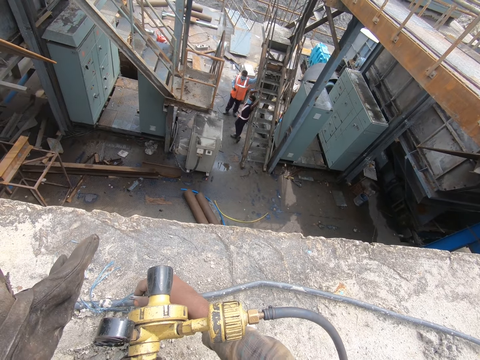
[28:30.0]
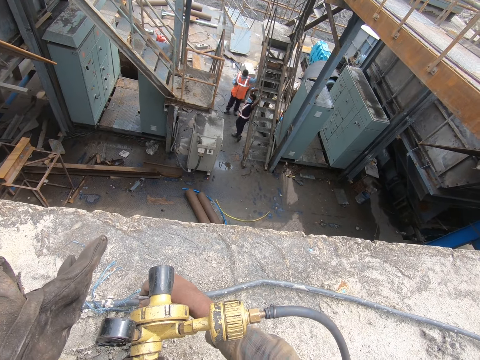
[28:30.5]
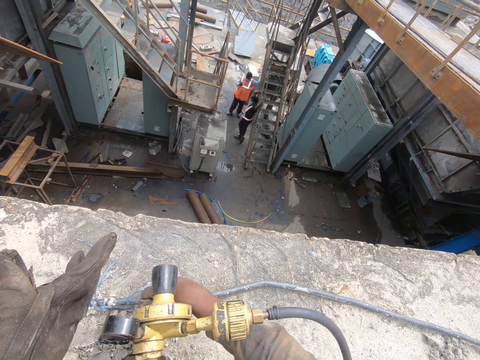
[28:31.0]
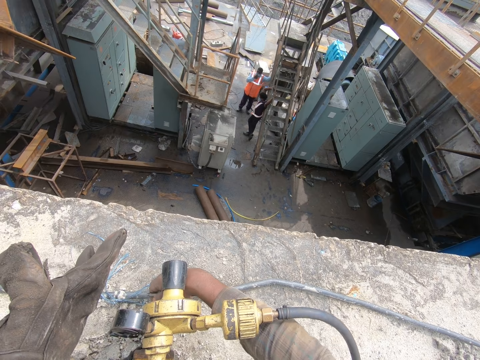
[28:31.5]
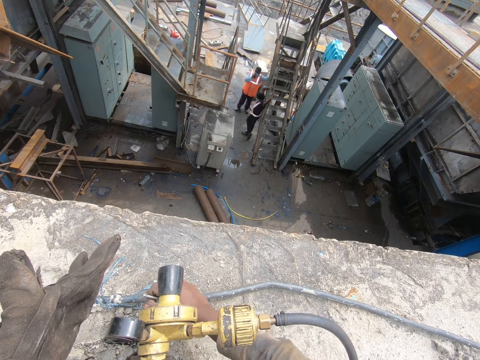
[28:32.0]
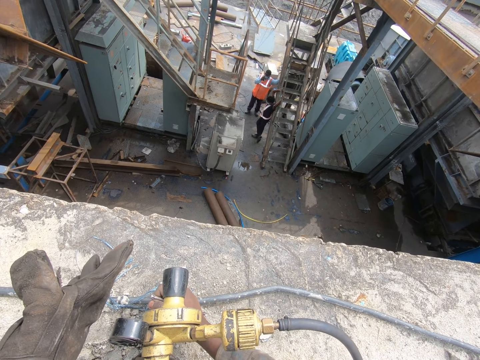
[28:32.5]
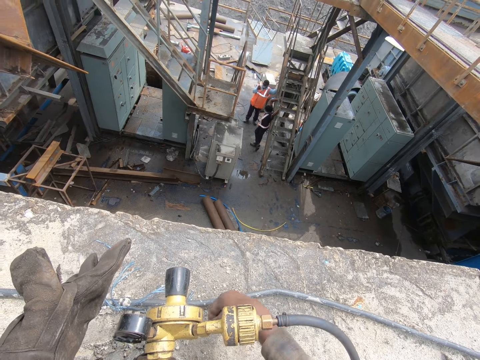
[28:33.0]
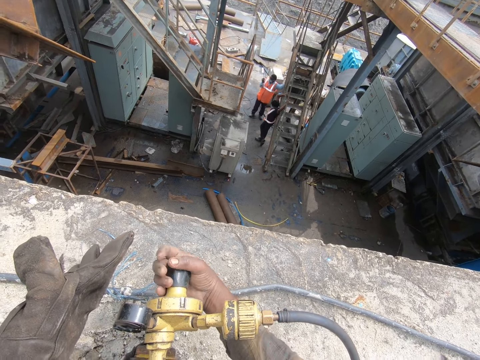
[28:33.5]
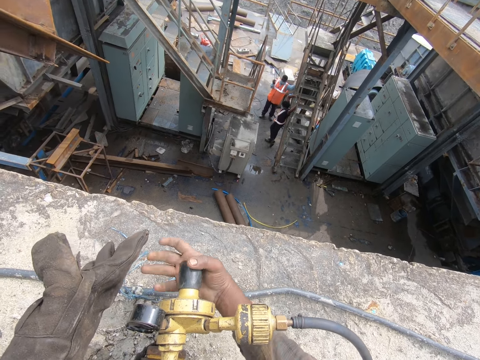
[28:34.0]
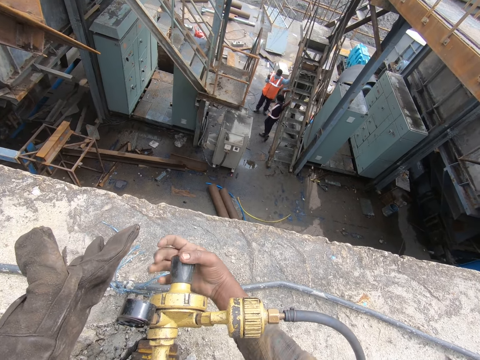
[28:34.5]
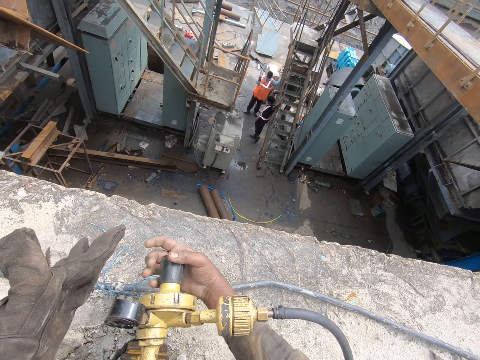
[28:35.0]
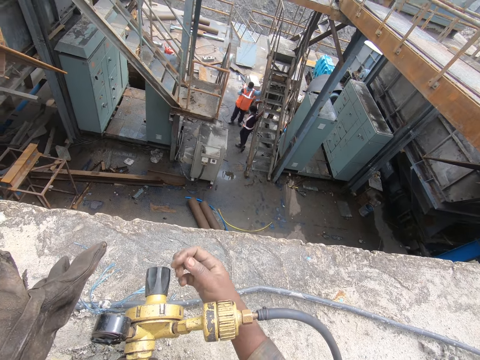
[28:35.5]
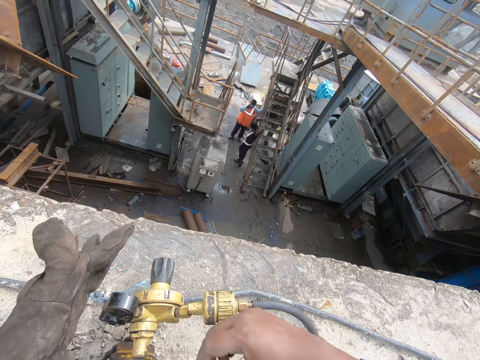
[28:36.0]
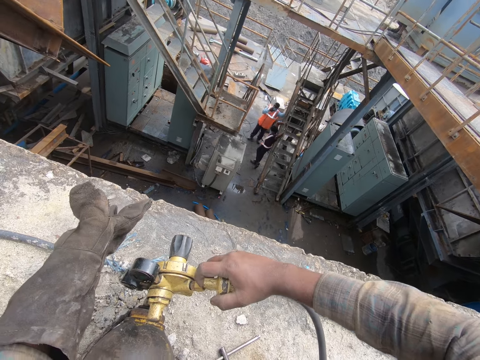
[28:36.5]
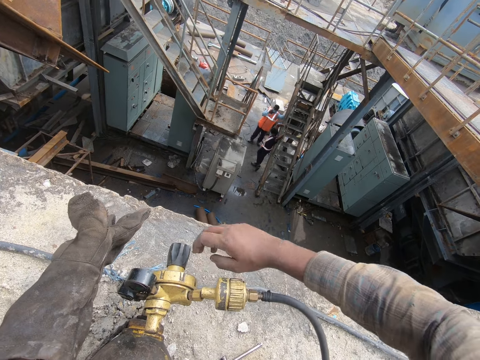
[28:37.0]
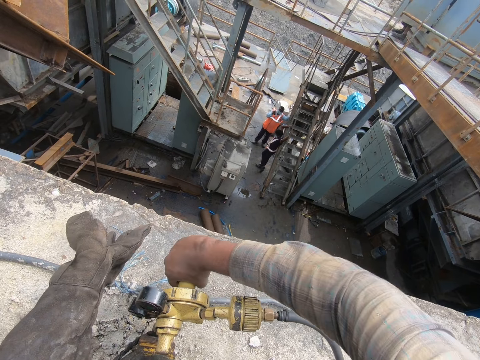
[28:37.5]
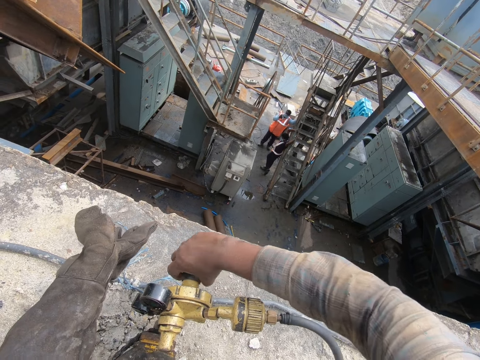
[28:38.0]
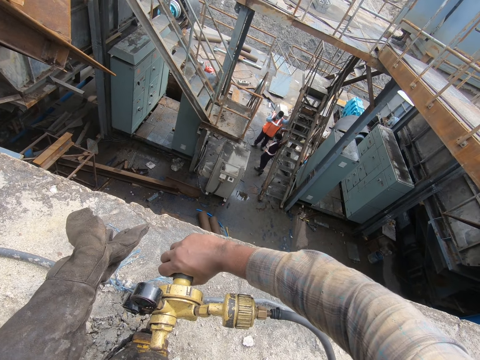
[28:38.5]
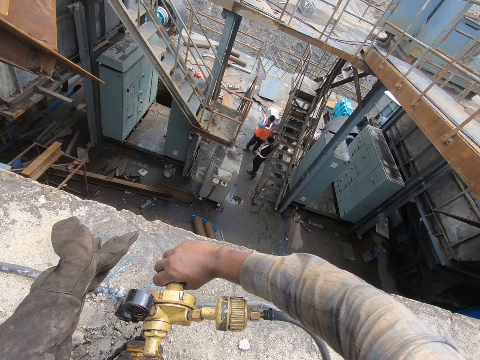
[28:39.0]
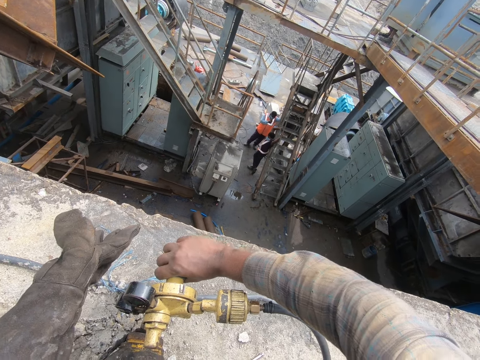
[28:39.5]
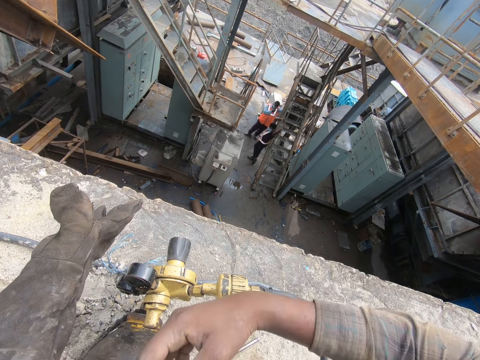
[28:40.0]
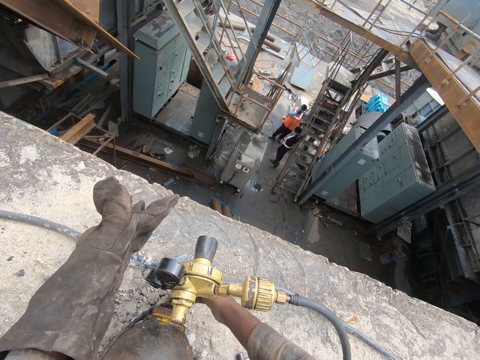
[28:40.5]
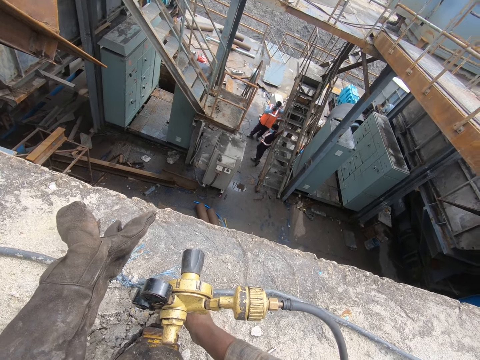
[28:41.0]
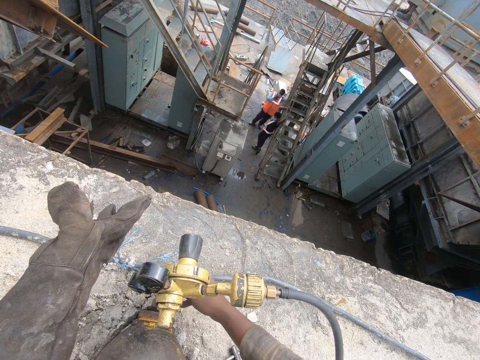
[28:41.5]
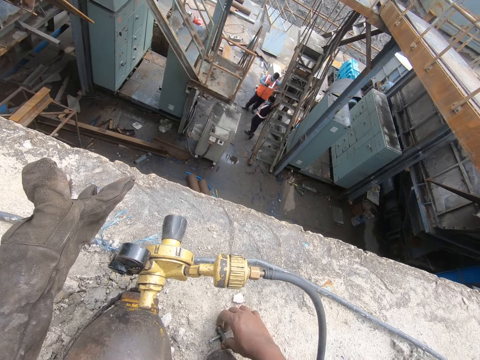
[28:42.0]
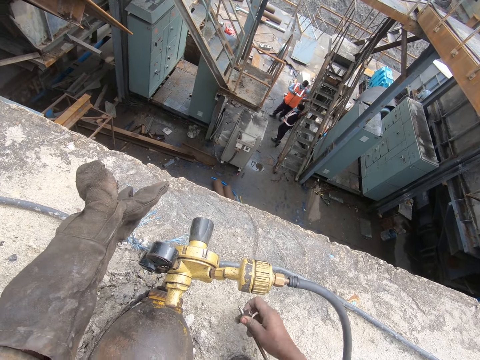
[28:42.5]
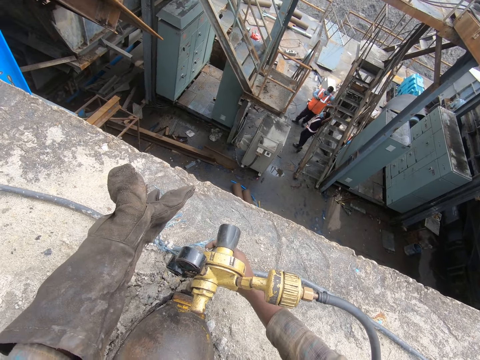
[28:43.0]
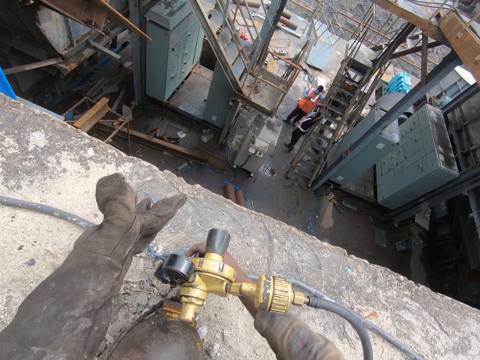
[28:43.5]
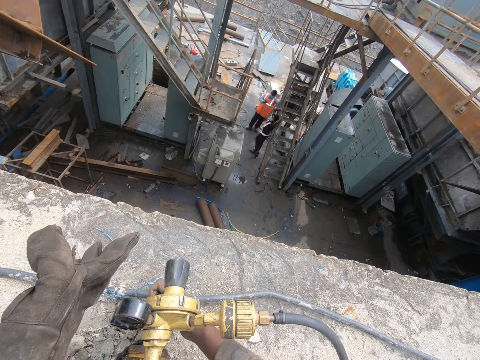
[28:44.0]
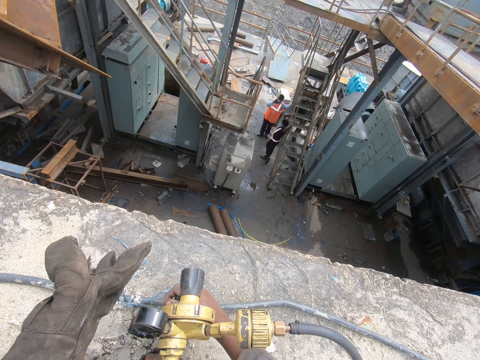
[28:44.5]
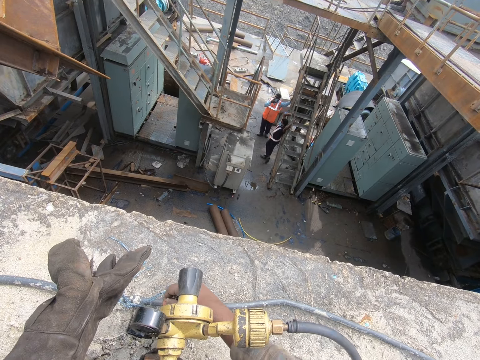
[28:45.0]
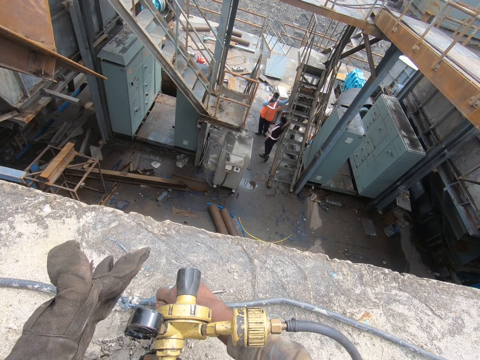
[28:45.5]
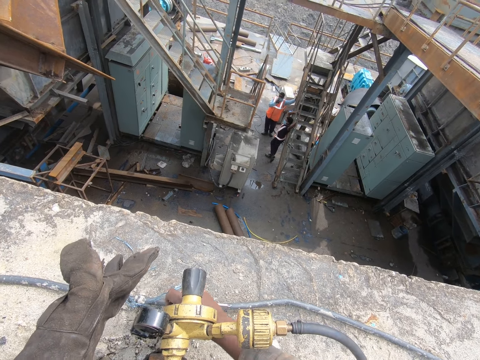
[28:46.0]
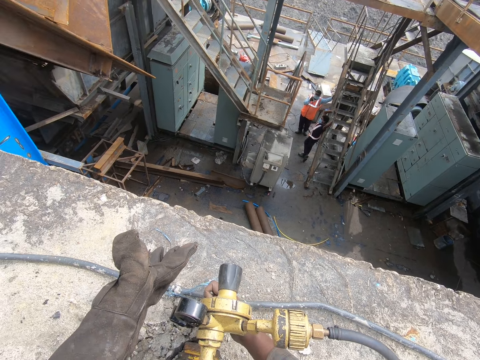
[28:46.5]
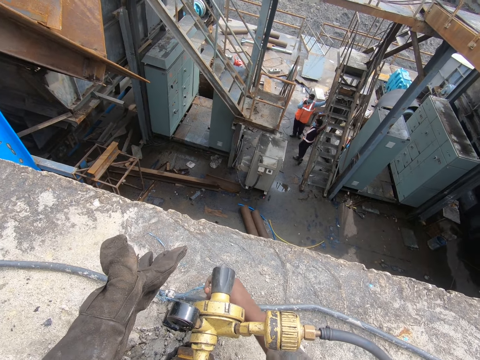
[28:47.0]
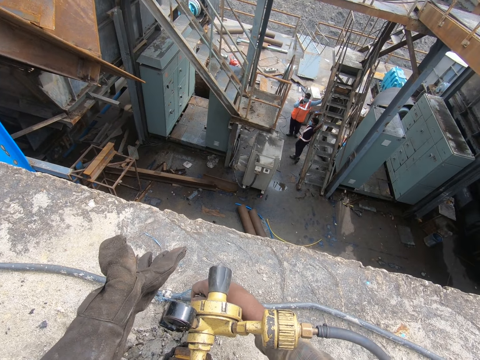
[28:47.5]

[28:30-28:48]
The camera wearer throws the oxygen cylinder key or key spanner on the ground. They hold the control knob, tilt the control knob and open the oxygen cylinder. They touch the gas regulator, adjust the control knob and touch the regulator adjusting screw. They pick up the key spanner on the ground. They adjust the regulator adjusting screws with the key spanner. They open the oxygen cylinder with the key spanner.

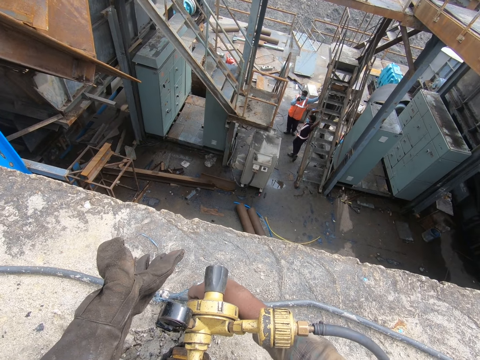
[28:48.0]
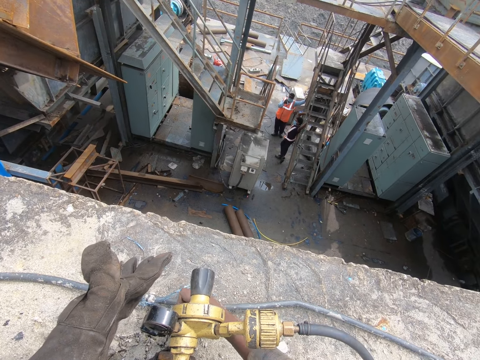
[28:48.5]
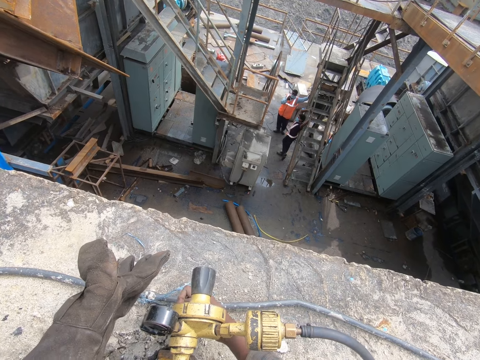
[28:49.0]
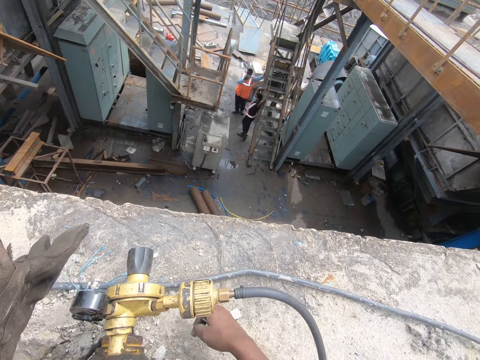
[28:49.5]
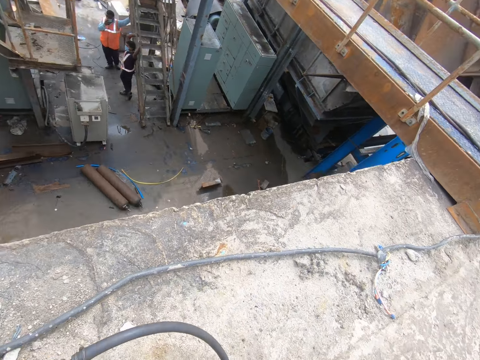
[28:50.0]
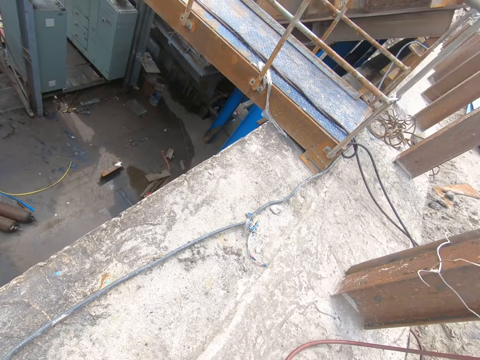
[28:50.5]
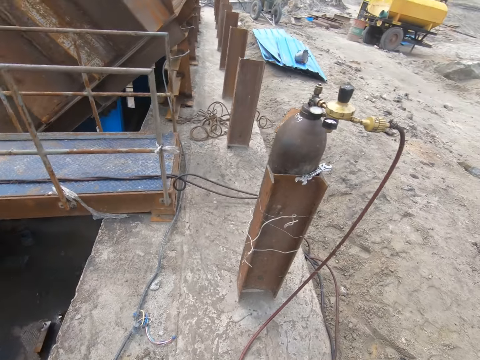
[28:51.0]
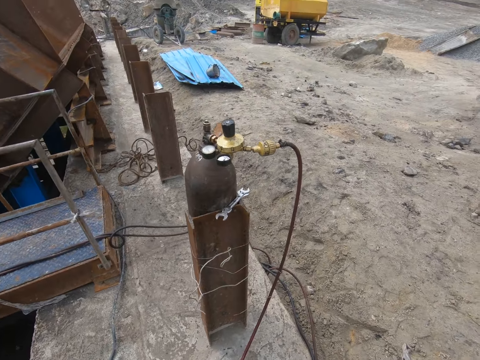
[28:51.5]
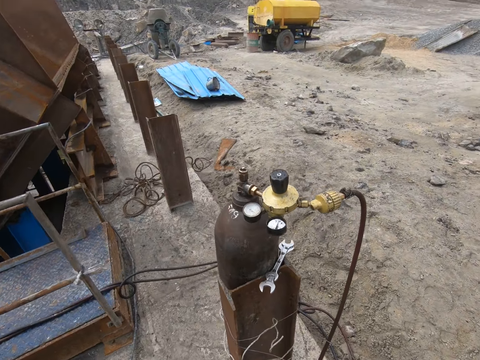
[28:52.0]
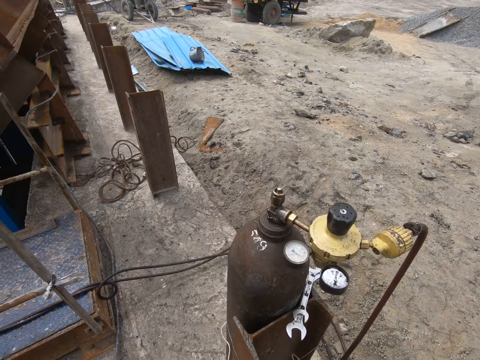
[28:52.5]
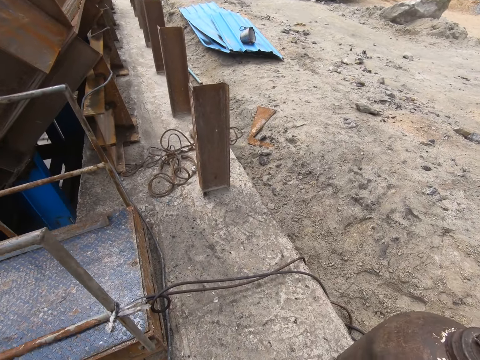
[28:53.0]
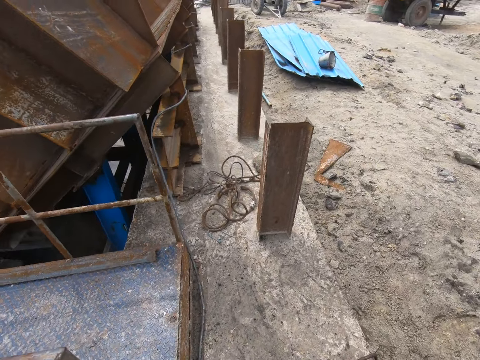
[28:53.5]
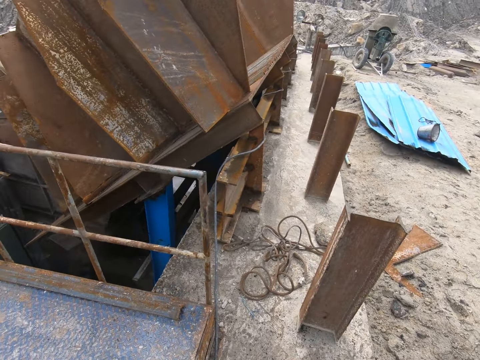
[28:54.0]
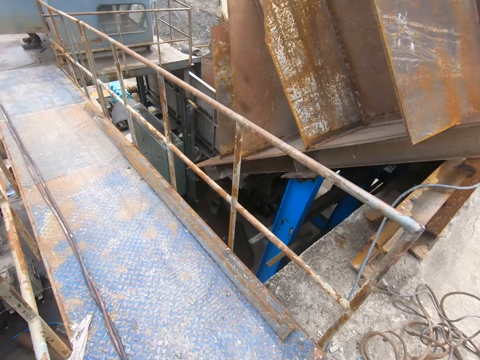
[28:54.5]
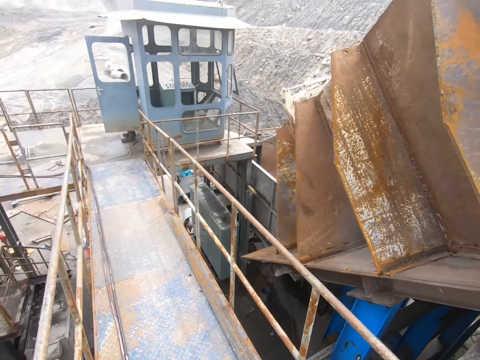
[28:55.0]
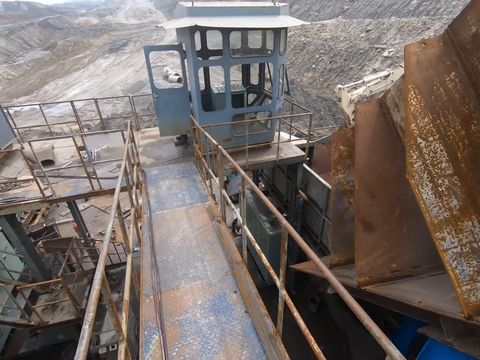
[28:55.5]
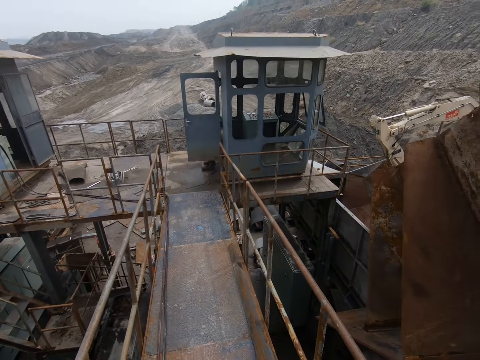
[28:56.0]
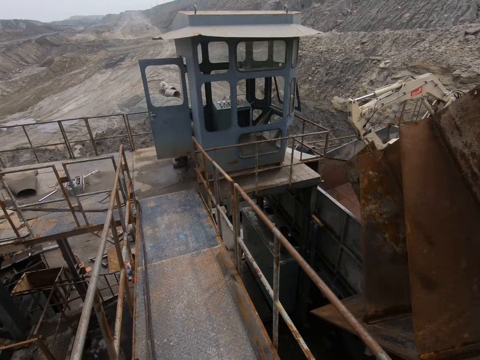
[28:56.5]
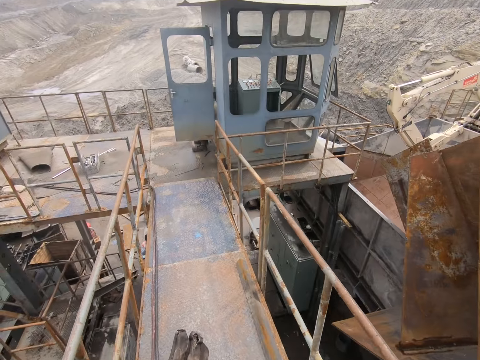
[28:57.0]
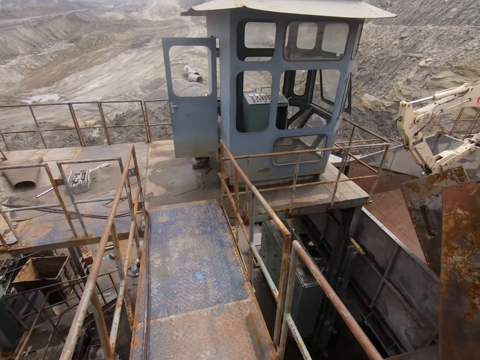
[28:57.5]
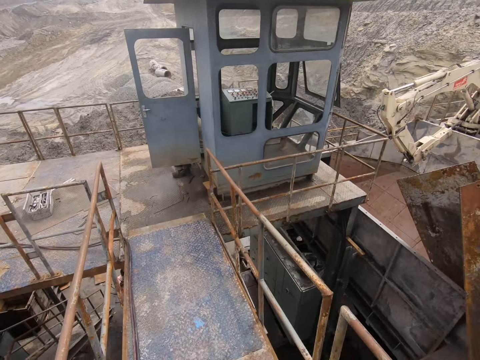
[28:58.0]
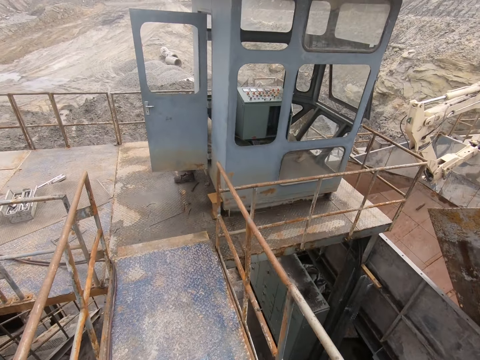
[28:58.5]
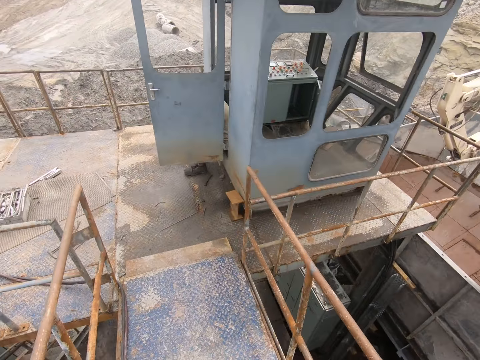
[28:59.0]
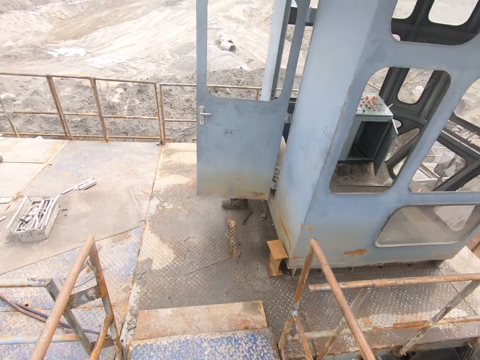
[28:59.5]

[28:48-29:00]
The camera wearer turns around. They walk around. They walk on the foot bridge.
